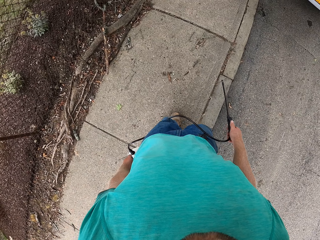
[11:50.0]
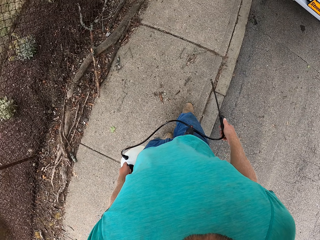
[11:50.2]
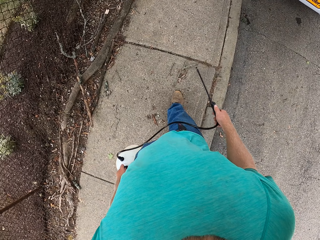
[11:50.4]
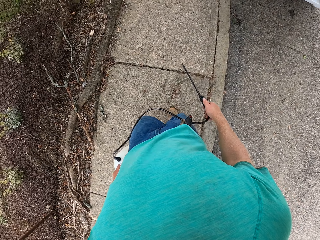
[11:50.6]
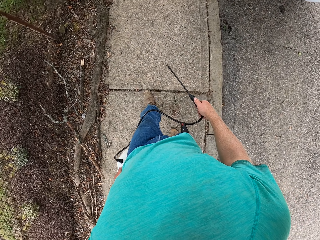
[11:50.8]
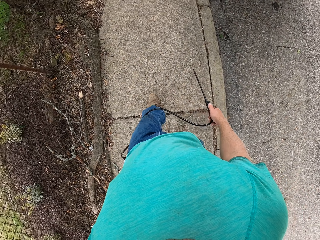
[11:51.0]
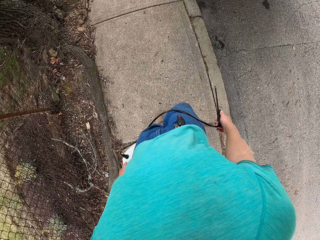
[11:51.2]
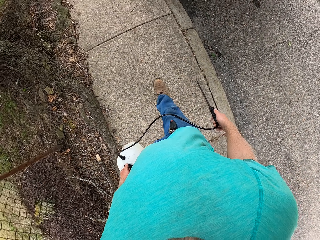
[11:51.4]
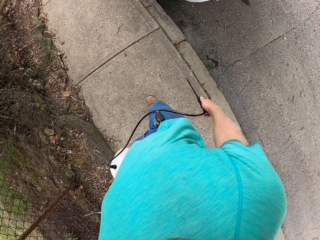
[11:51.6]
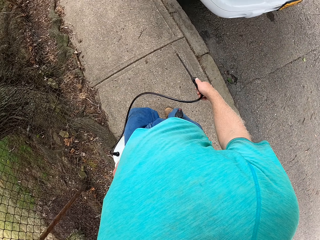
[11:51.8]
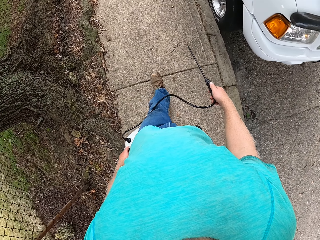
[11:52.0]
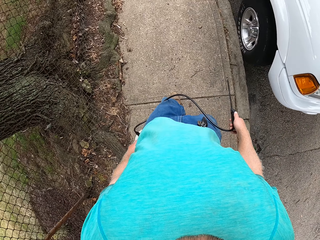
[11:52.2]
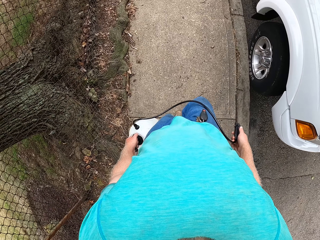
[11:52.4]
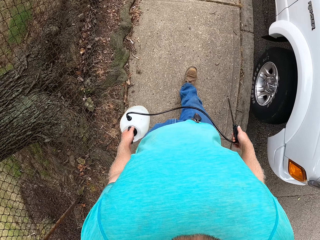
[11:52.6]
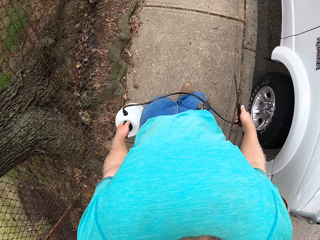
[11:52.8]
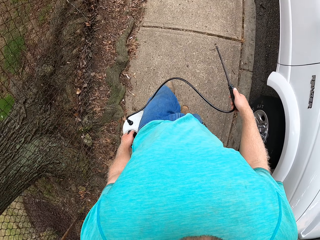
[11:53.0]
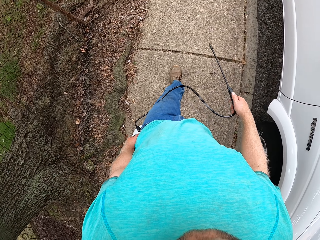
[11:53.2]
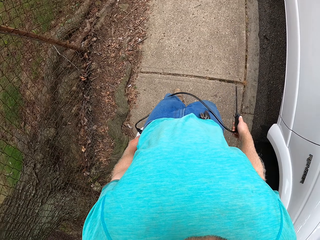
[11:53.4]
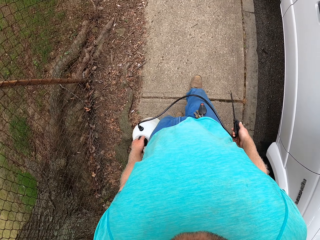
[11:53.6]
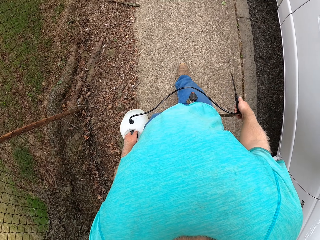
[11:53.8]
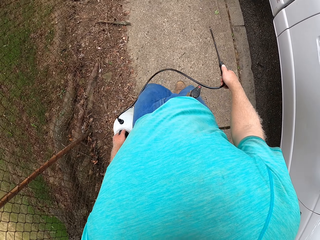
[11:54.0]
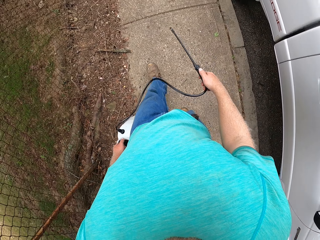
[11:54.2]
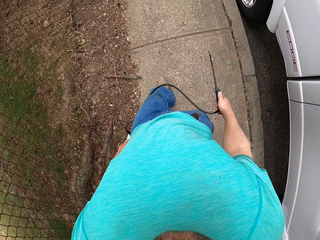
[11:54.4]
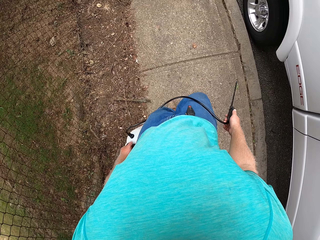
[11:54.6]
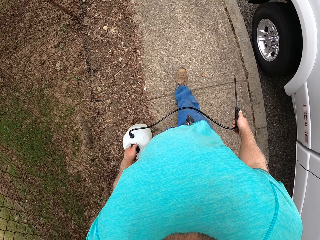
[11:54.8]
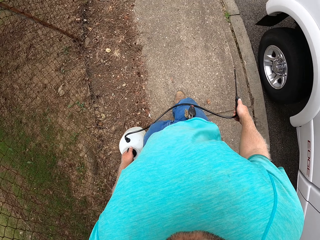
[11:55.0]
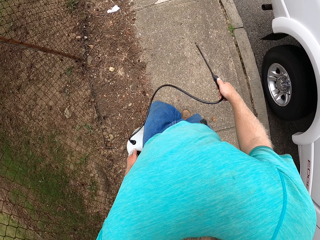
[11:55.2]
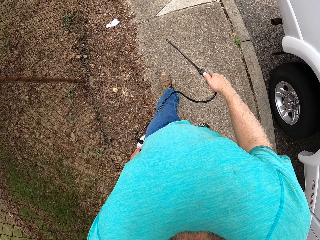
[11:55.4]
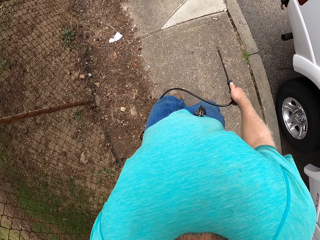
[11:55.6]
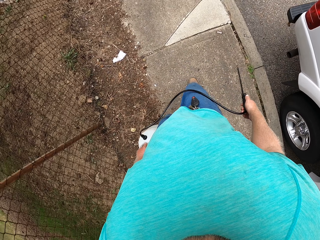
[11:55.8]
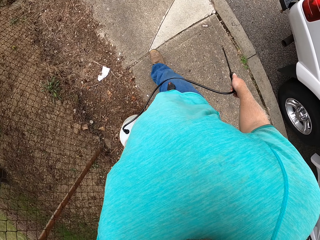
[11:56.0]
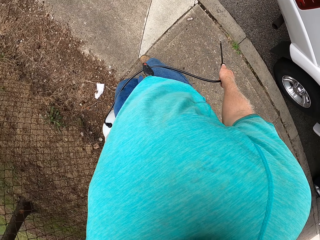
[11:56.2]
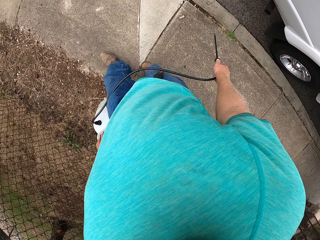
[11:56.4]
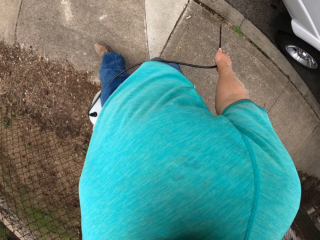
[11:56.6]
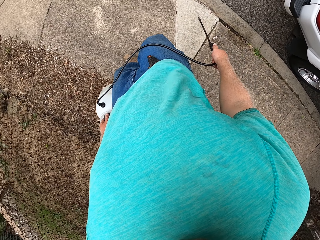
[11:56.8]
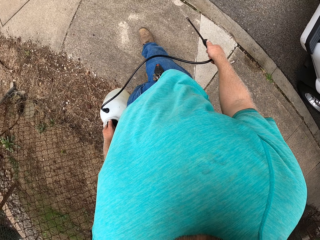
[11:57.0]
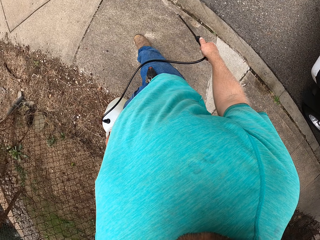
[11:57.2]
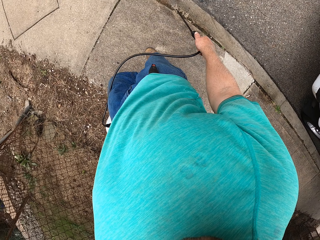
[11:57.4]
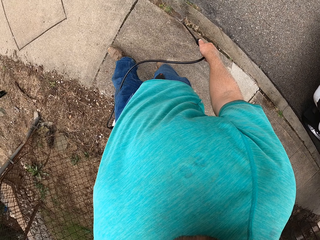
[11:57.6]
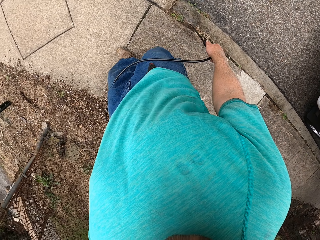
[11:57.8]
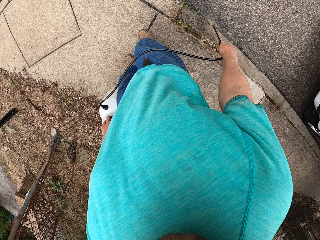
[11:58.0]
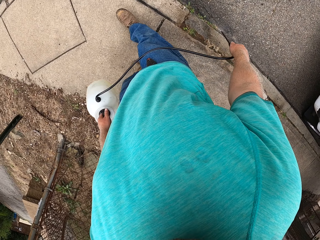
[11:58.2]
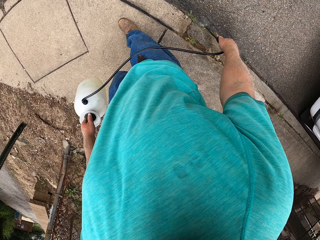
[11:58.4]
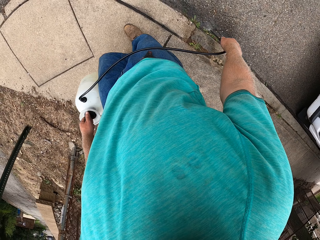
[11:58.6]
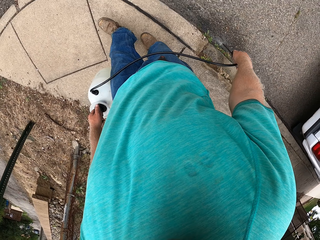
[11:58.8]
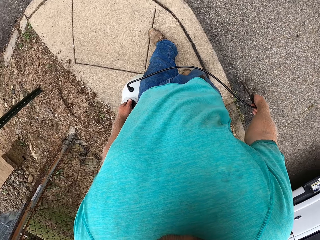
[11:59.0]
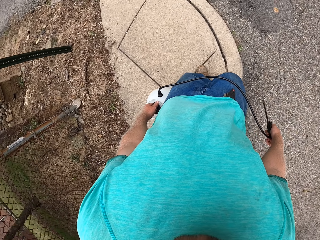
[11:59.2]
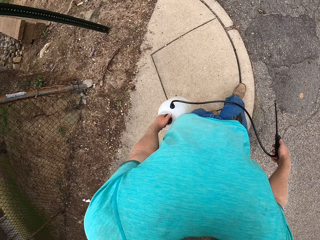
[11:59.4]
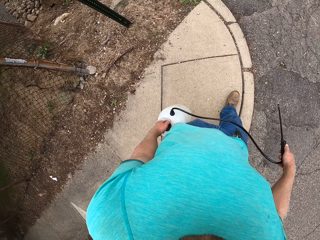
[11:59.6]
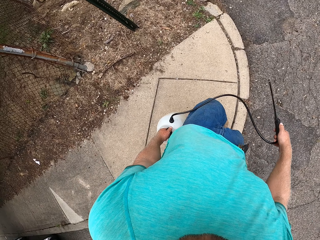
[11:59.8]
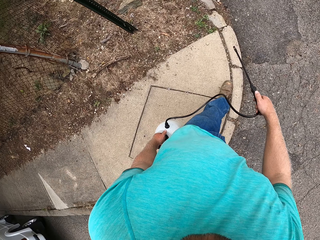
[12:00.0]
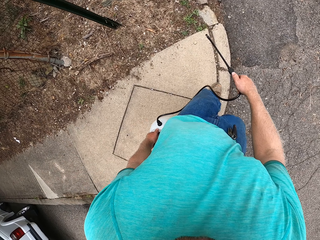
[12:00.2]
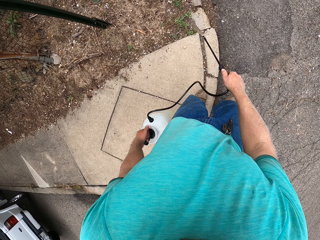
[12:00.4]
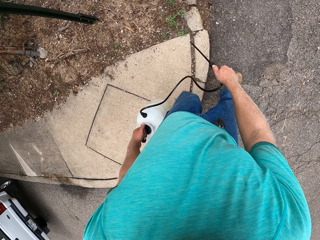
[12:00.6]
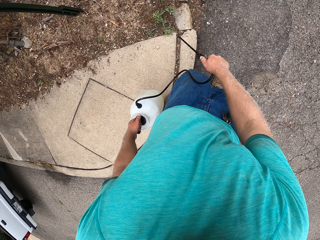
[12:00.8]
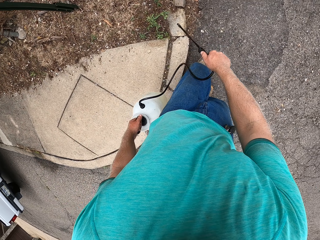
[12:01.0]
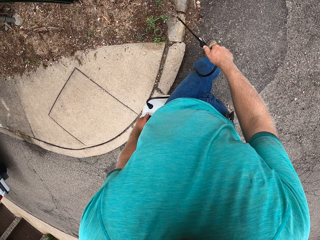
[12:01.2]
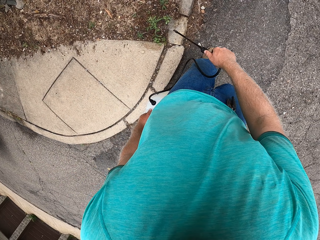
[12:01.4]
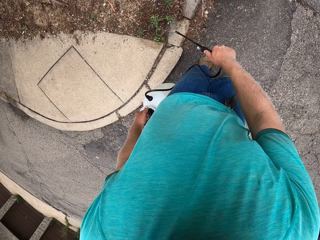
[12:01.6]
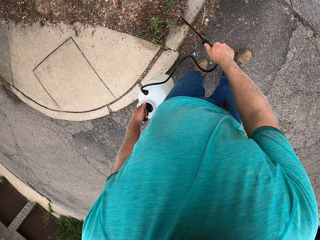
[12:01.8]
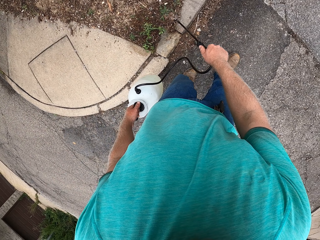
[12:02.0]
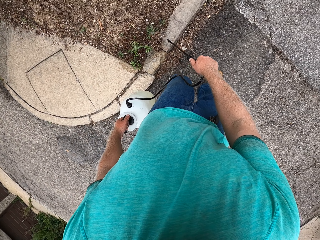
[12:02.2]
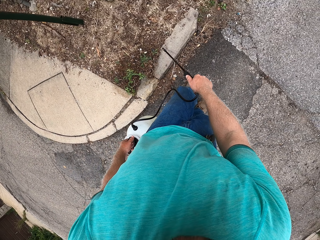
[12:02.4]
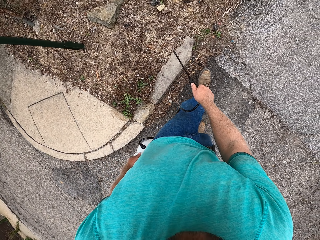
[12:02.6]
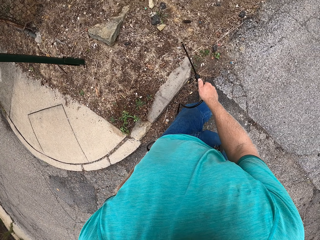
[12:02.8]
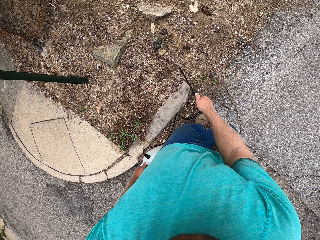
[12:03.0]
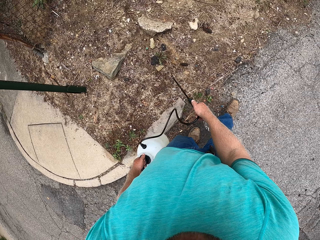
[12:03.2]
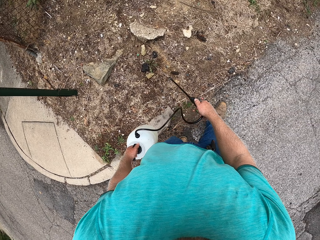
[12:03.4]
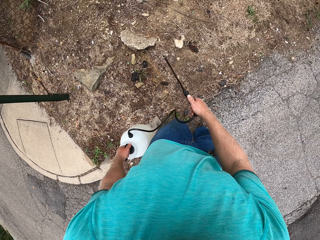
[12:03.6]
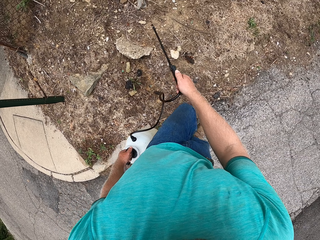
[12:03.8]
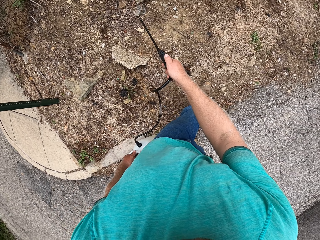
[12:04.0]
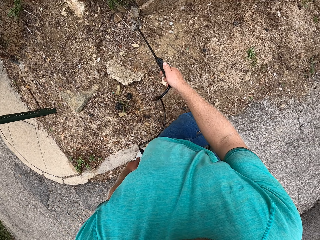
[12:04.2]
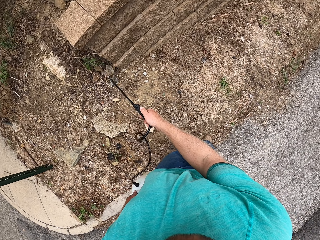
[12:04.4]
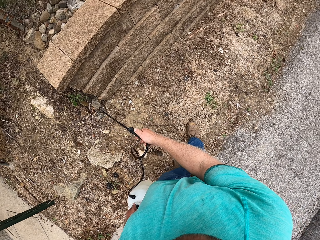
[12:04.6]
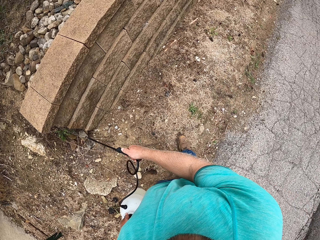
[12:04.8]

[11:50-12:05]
The camera wearer sprays the plants. They spray herbicides on the grasses on the ground with the sprayer in both hands.

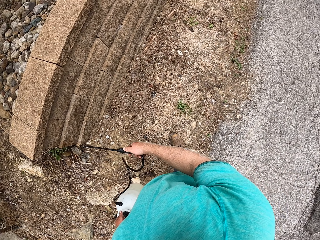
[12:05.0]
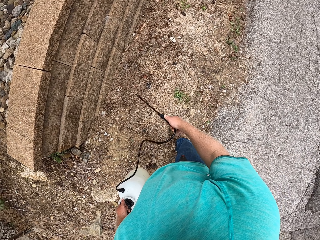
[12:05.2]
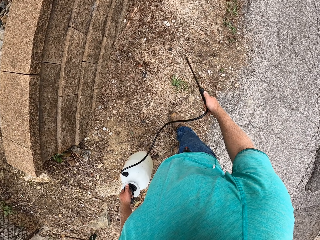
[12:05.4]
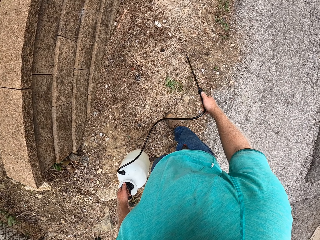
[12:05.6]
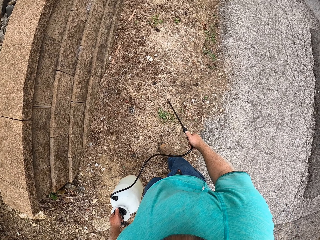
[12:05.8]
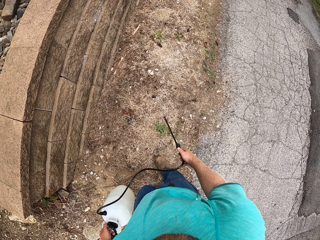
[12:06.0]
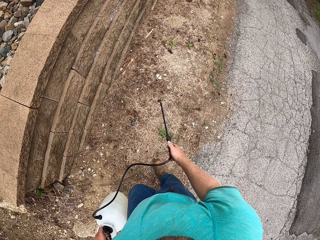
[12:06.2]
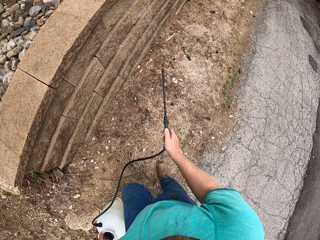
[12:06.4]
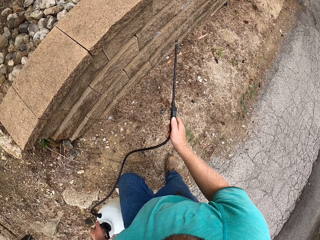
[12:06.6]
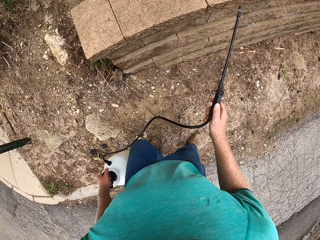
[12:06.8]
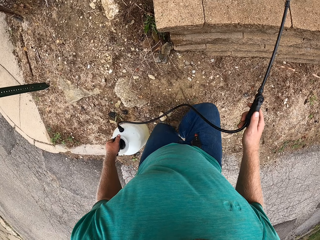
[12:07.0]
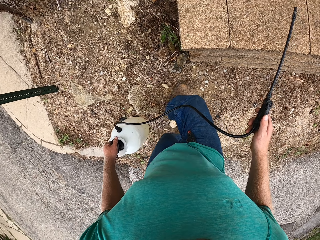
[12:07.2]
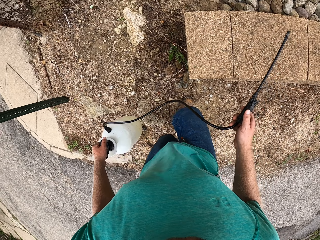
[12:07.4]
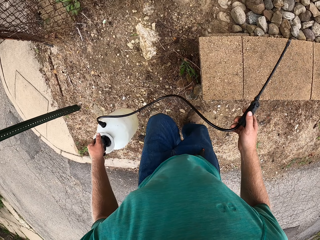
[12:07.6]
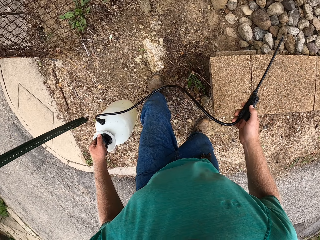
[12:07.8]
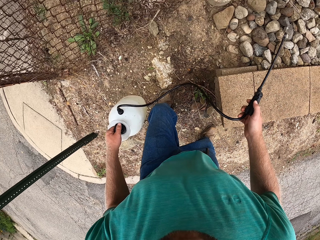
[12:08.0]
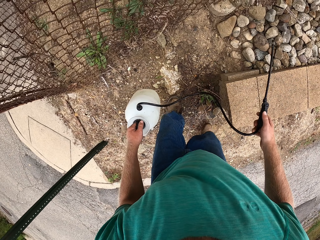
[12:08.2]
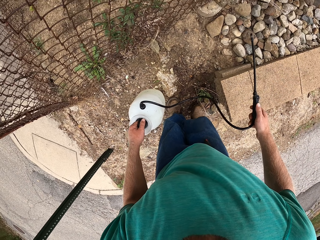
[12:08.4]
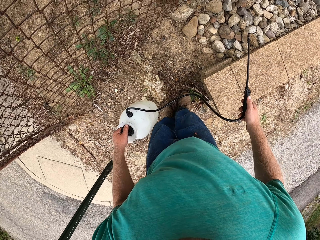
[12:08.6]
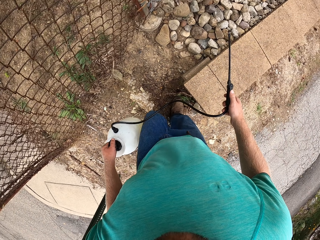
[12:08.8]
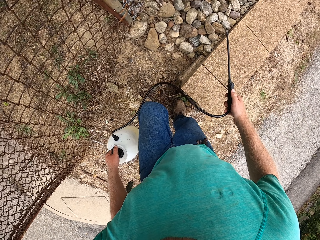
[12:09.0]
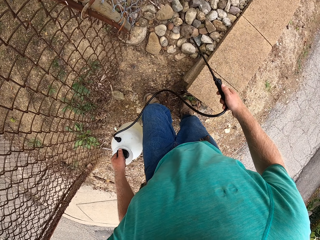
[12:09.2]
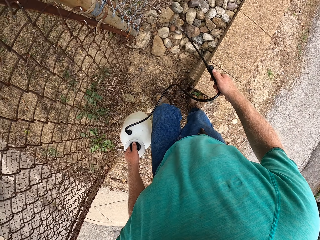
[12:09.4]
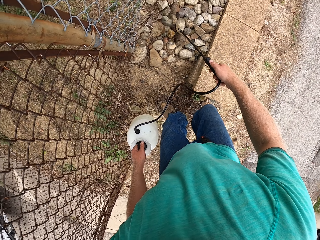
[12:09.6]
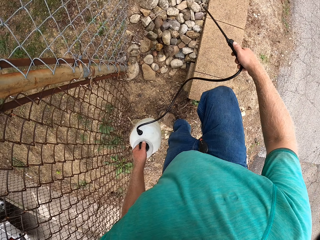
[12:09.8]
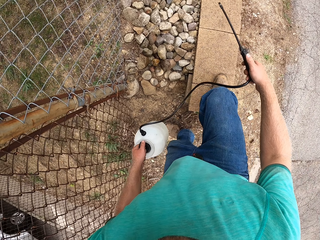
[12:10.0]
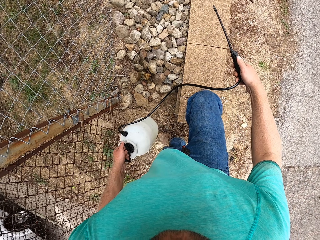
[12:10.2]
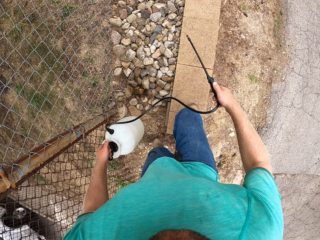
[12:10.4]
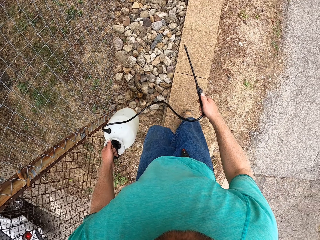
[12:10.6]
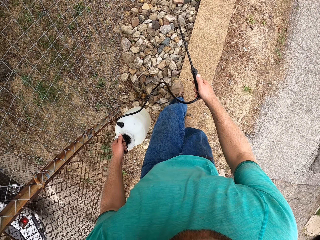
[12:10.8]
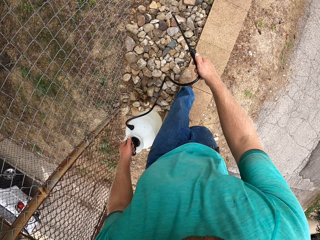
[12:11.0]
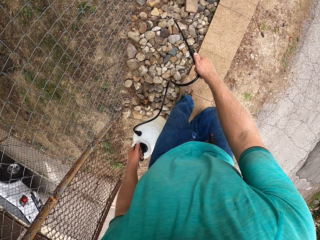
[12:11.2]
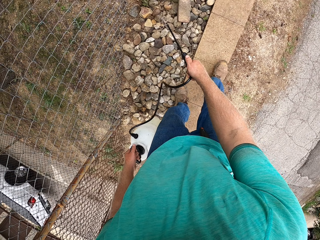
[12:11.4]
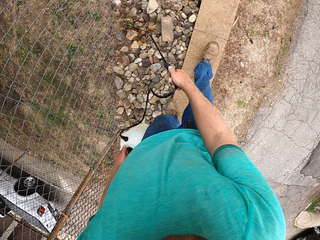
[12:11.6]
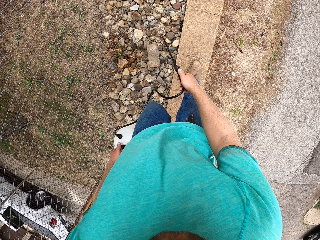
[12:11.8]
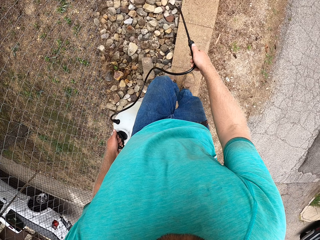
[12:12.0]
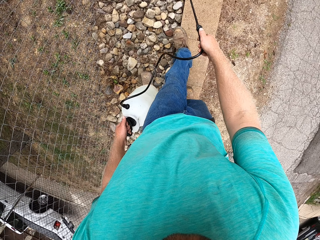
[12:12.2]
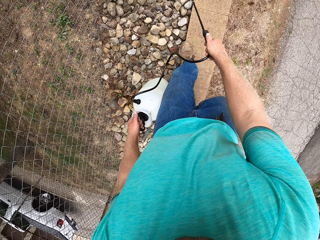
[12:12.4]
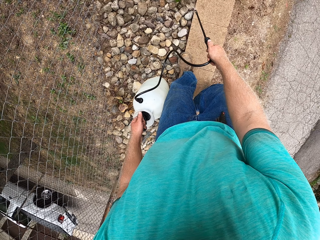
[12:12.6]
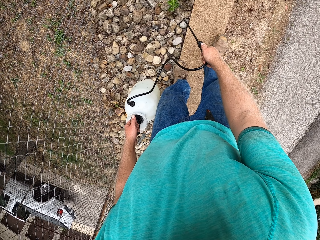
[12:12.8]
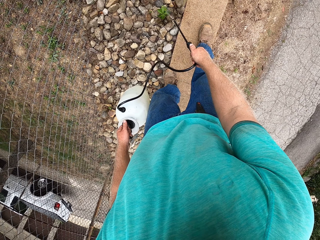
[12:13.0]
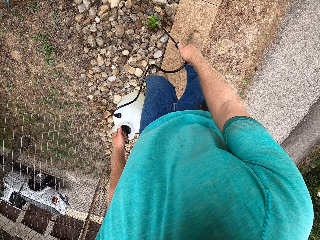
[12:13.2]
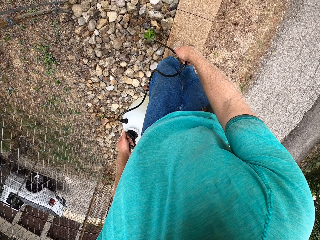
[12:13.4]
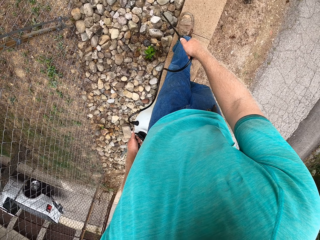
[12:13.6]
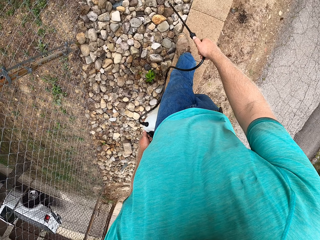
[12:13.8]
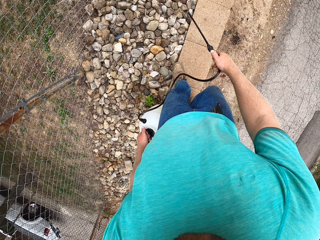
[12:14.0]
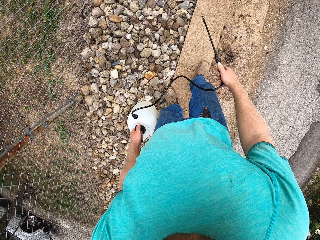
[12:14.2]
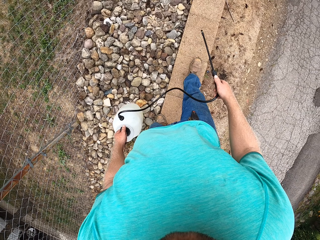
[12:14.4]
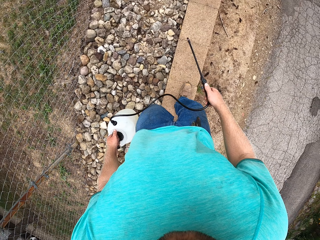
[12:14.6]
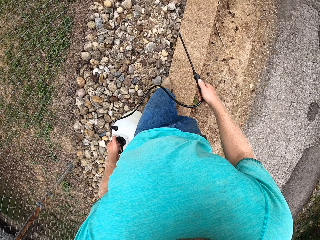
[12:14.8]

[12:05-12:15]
The camera wearer climbs a curbstone. They walk. They spray herbicides on the grasses on the ground with the sprayer in both hands.
